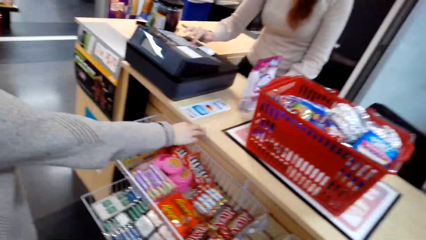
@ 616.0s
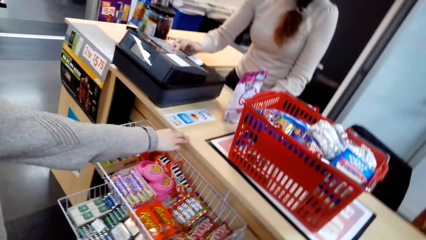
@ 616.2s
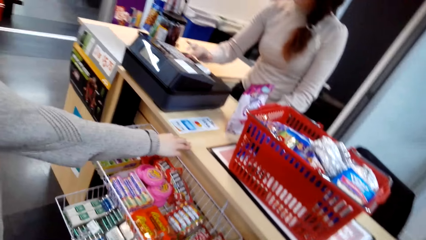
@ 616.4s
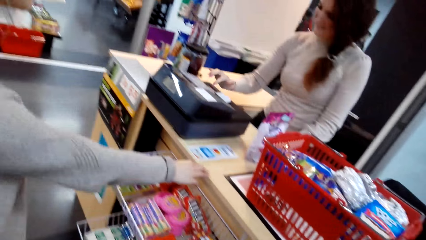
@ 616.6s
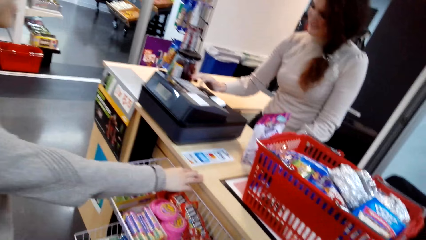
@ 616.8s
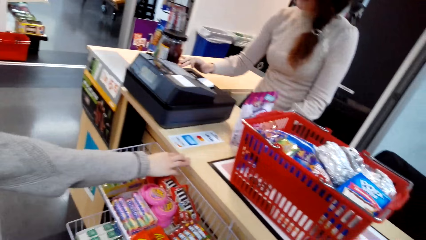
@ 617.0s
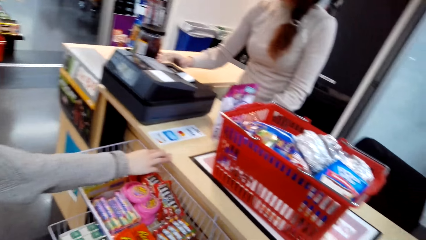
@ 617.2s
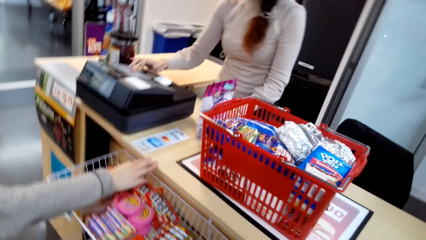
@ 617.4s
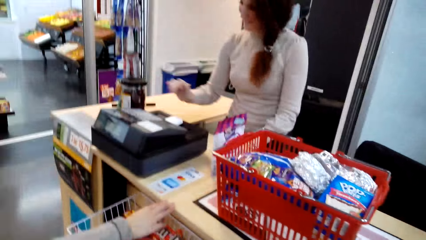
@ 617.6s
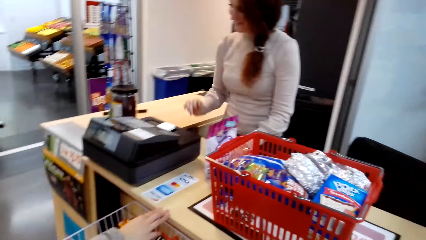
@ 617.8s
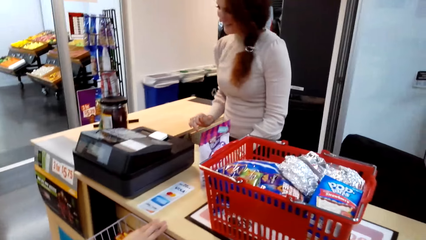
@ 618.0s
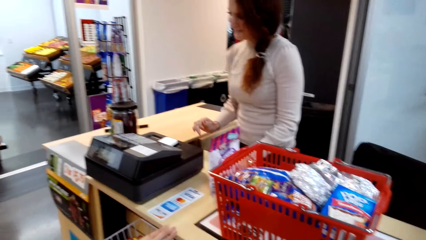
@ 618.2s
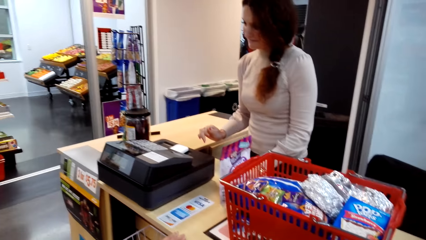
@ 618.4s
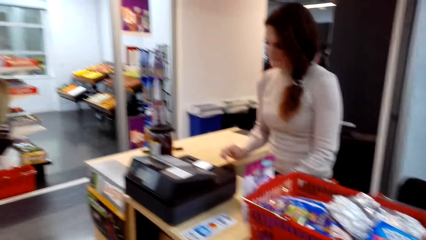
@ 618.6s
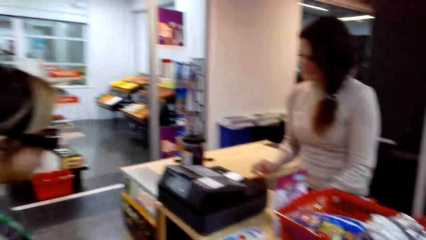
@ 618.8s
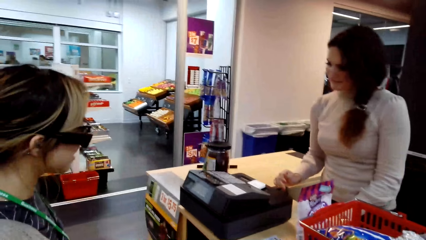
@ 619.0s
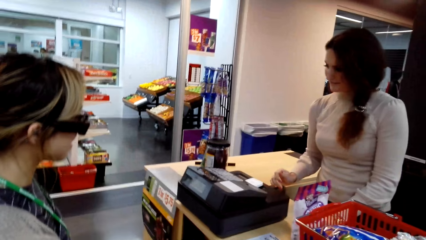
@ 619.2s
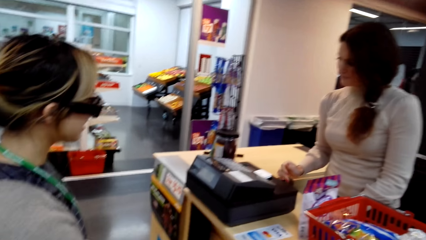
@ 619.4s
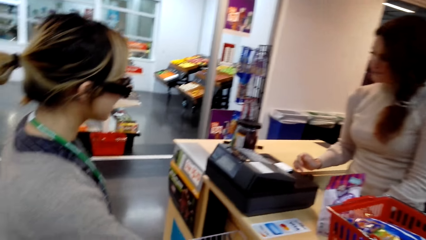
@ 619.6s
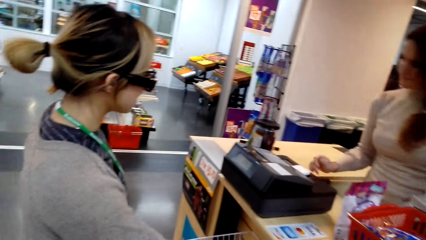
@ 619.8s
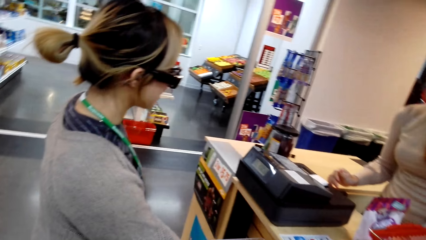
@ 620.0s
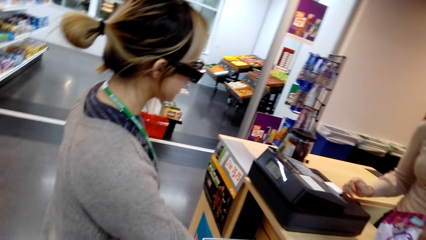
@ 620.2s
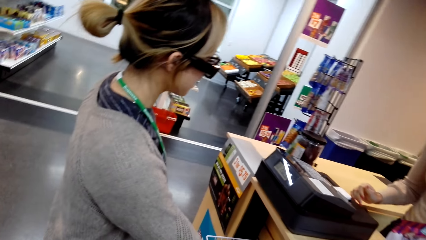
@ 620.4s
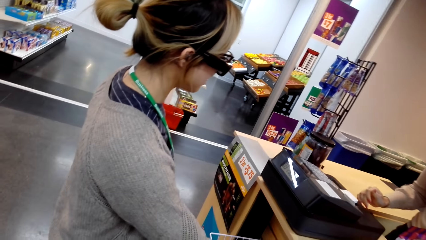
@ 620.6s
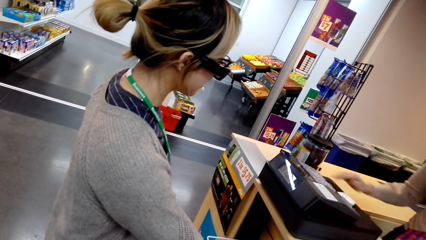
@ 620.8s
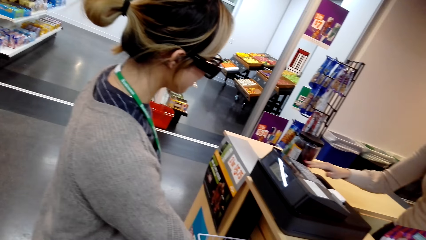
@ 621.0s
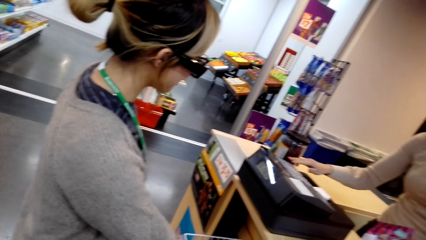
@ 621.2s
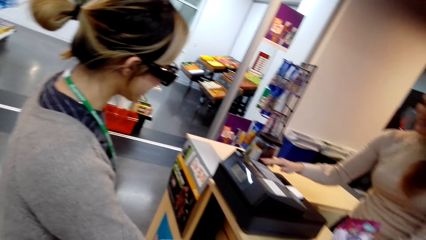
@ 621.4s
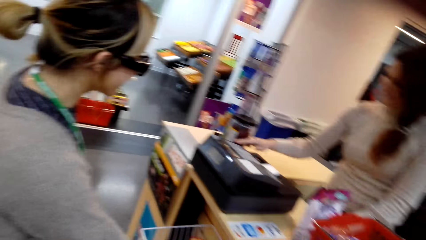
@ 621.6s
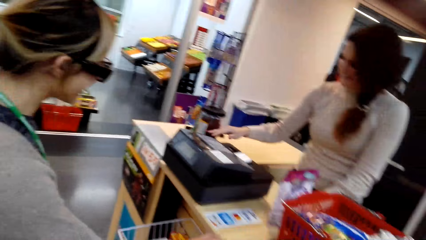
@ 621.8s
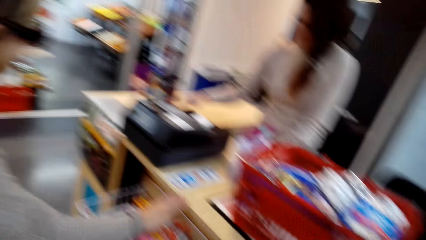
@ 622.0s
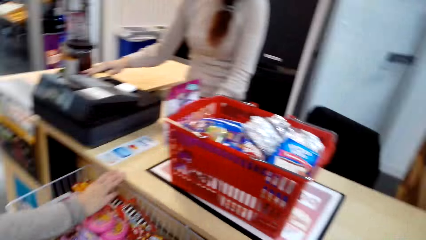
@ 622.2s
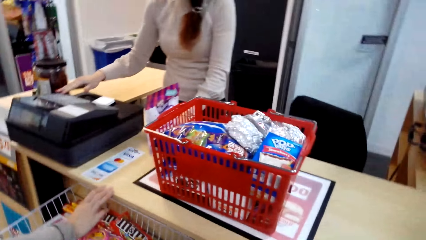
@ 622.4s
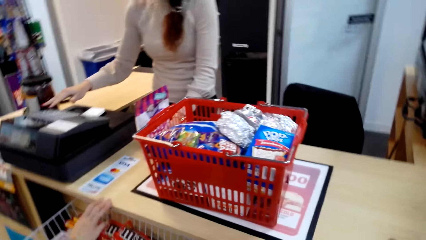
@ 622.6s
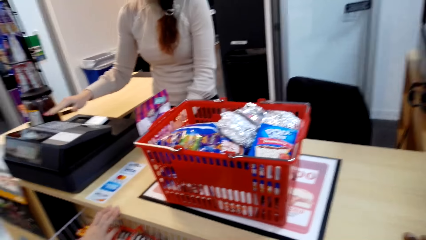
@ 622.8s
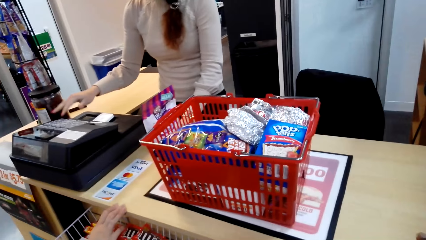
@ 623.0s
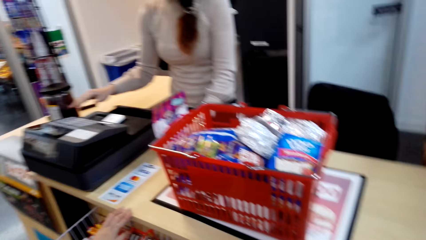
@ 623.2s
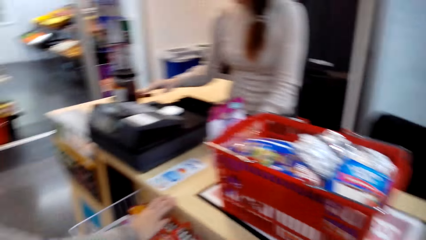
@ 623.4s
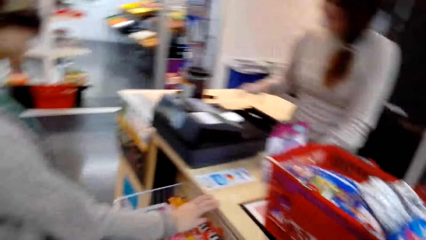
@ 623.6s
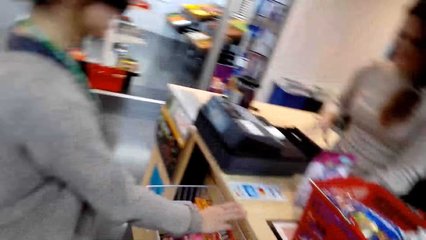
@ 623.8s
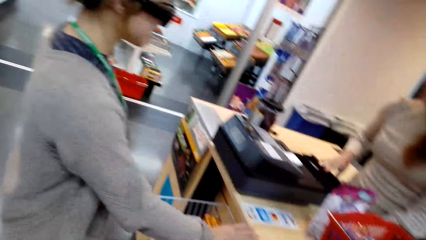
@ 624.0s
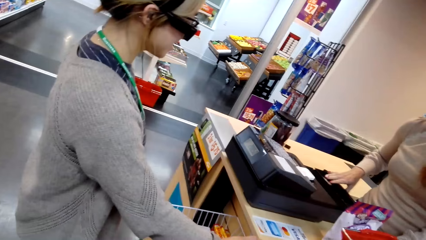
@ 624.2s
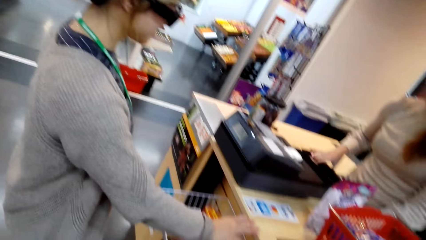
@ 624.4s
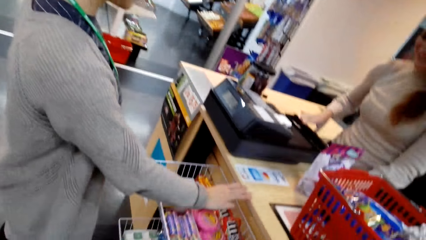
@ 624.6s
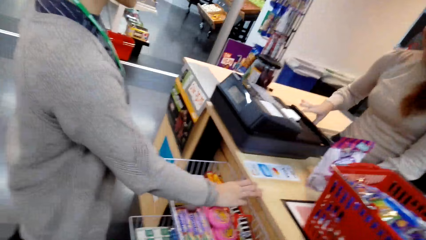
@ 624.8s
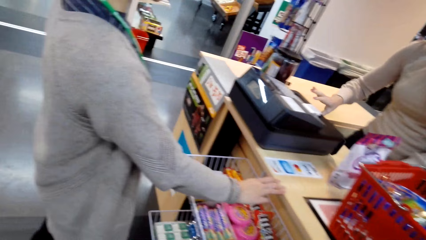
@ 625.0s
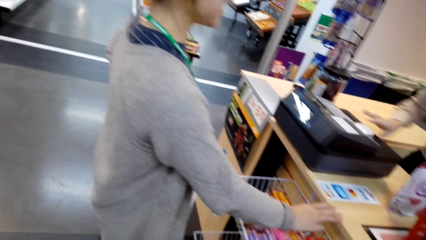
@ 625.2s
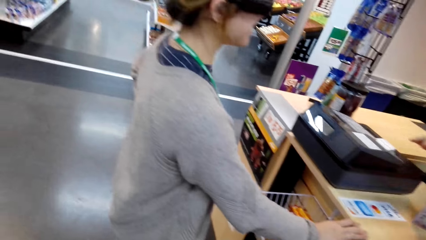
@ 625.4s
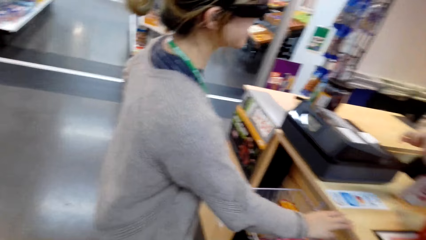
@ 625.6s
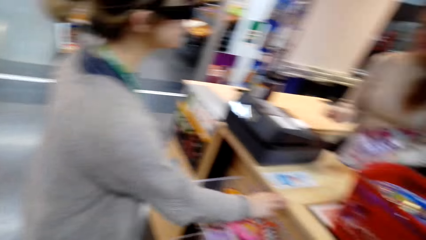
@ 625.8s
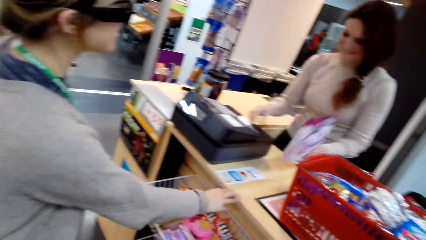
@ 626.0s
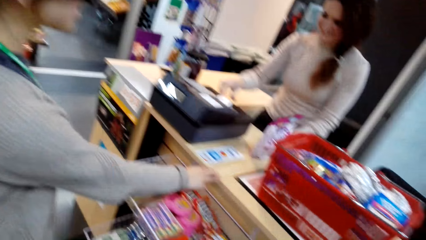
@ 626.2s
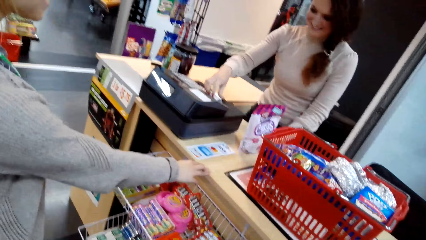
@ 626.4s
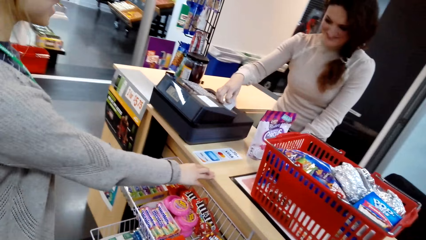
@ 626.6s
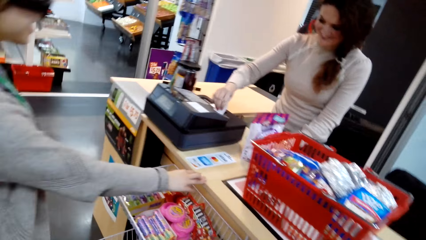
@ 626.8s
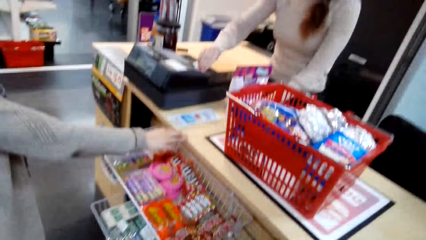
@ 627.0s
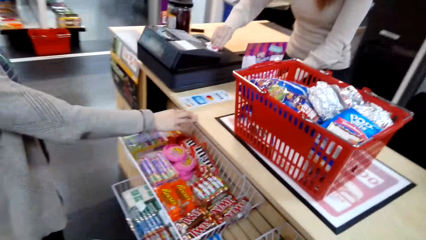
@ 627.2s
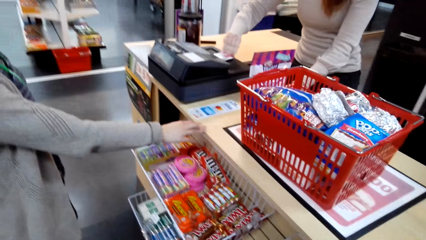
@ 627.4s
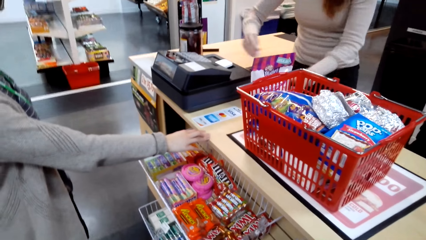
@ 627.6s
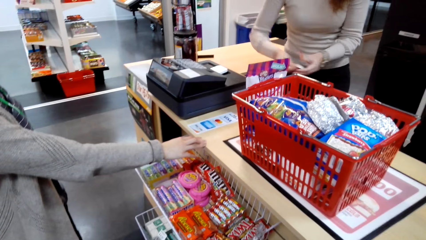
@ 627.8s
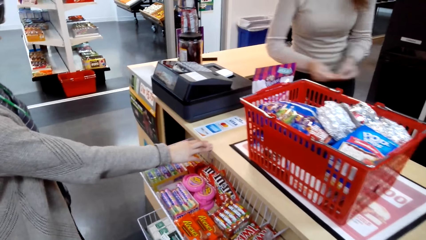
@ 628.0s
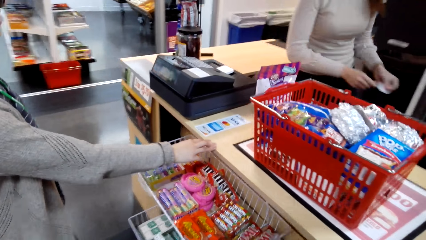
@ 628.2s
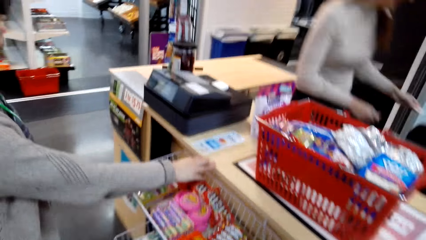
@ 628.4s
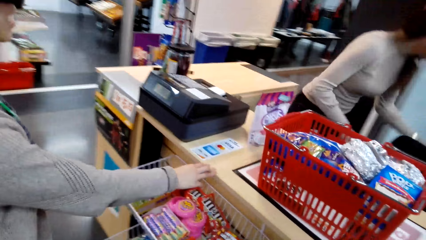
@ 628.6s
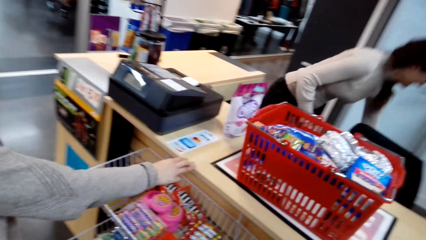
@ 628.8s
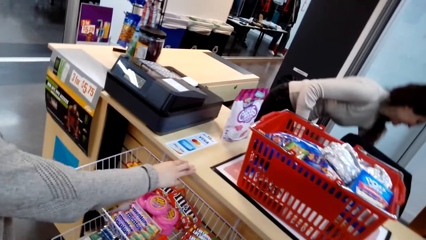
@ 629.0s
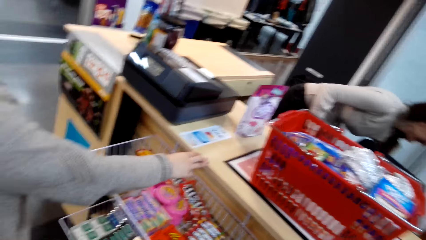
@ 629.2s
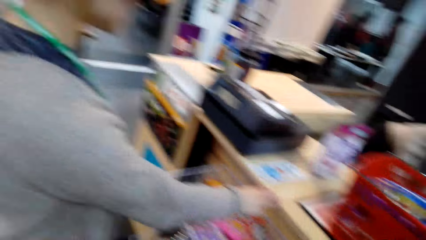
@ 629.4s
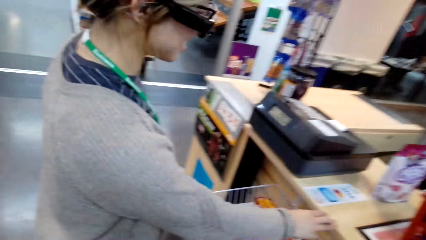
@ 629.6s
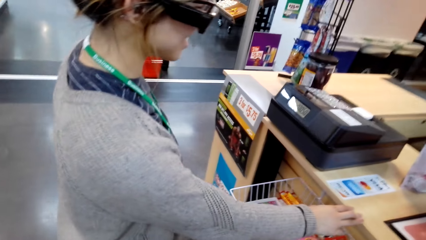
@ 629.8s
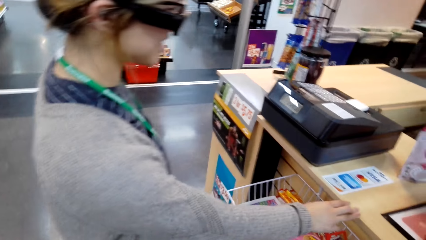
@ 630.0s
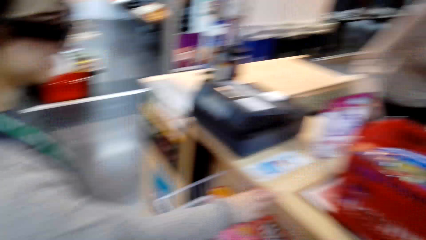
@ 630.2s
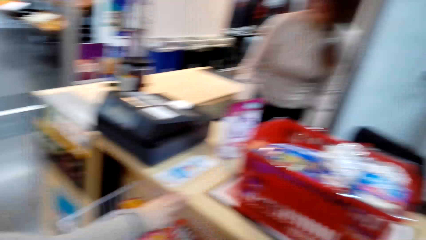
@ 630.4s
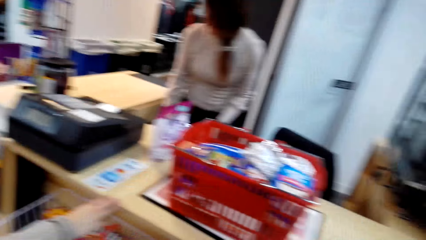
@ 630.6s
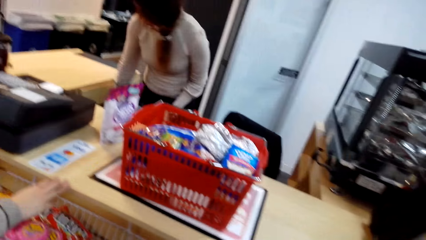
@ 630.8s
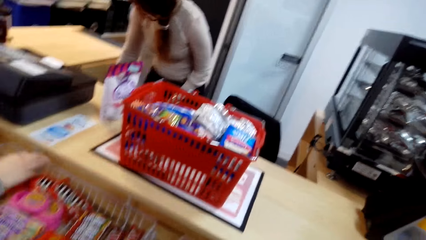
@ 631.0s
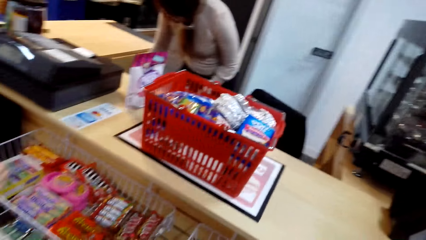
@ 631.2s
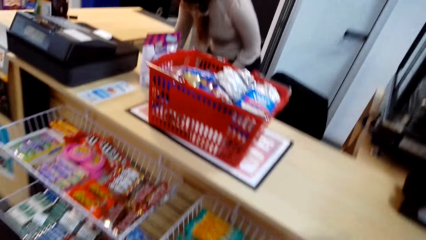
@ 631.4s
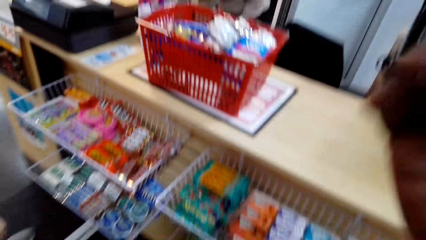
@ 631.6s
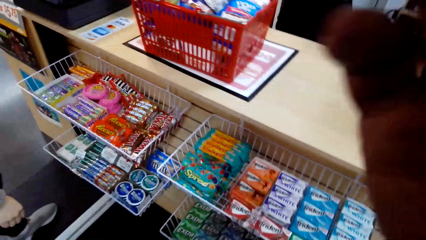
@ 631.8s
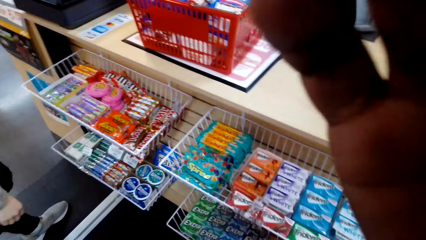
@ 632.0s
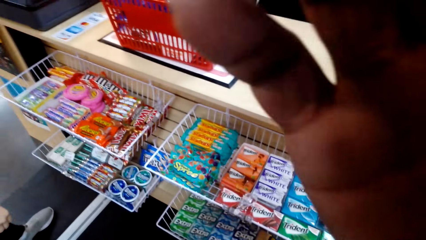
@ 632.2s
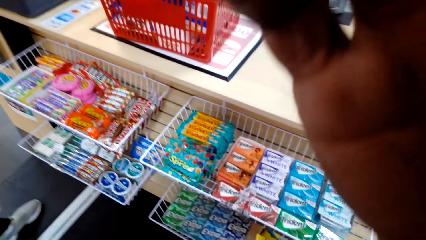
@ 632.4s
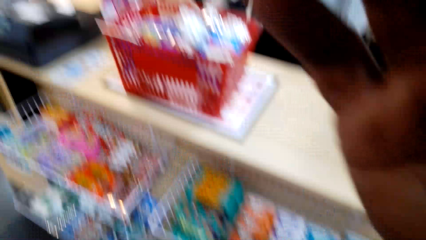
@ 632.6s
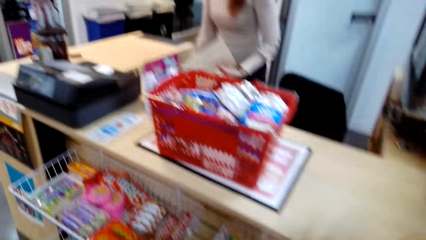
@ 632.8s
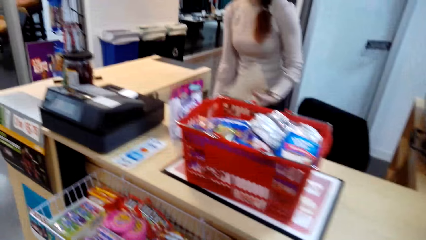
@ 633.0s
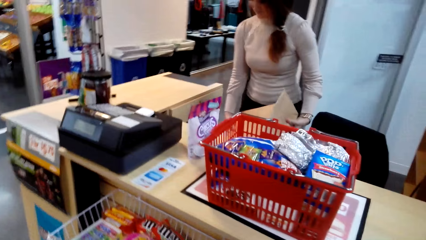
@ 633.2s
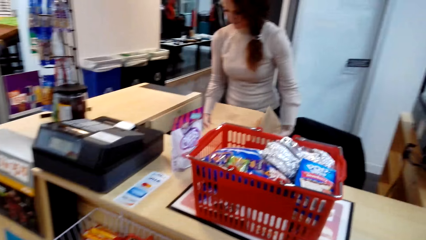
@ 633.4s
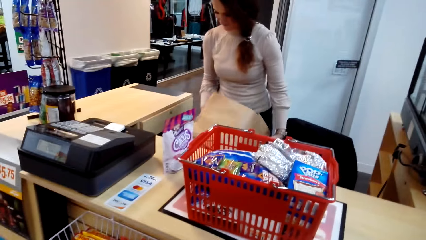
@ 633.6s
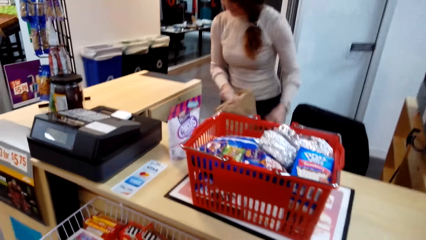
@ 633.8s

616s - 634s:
A woman tills with the till machine and pulls her hand off the till machine. The woman tills with the till machine, opens the till machine drawer, and closes the till machine drawer. The woman picks up a circus, puts the circus on the counter, and pulls a receipt. The woman cuts the receipt, switches the receipt to the other hand, and bends. The woman puts the receipt. The woman holds the table. The camera wearer holds the camera. He fixes the camera. He pulls his hand off the camera. The woman holds a shopping bag.
